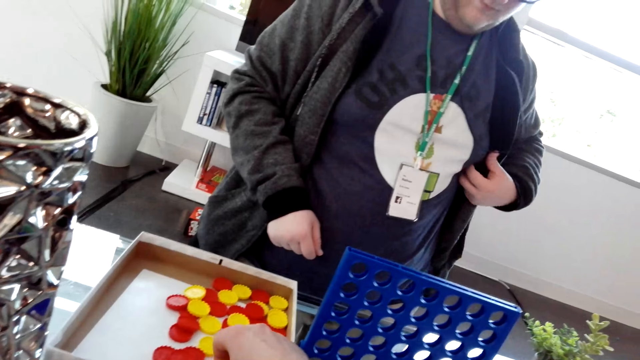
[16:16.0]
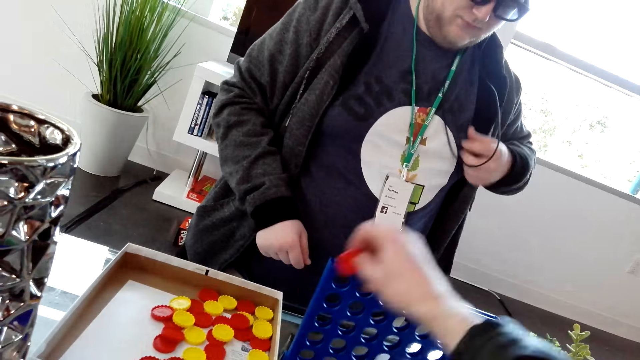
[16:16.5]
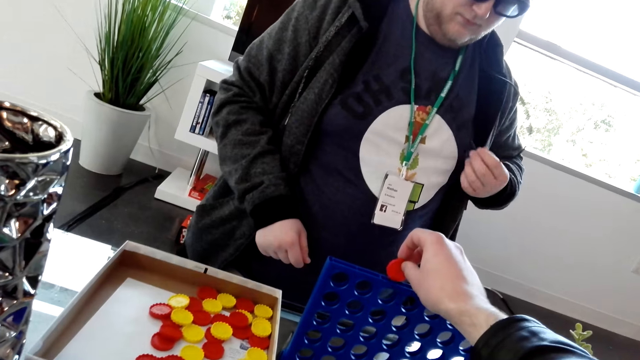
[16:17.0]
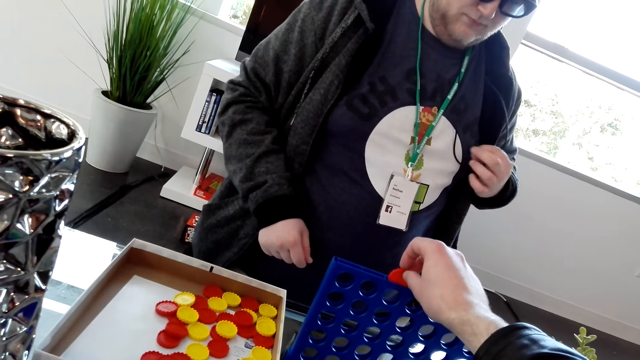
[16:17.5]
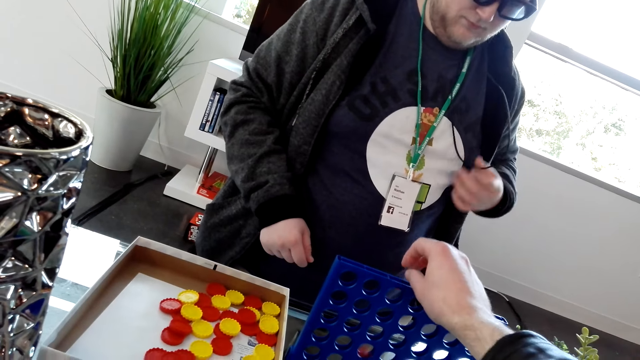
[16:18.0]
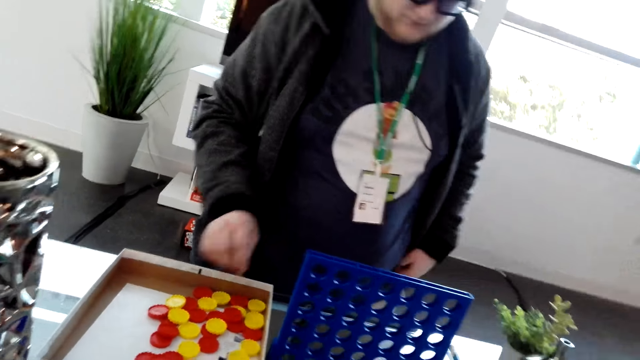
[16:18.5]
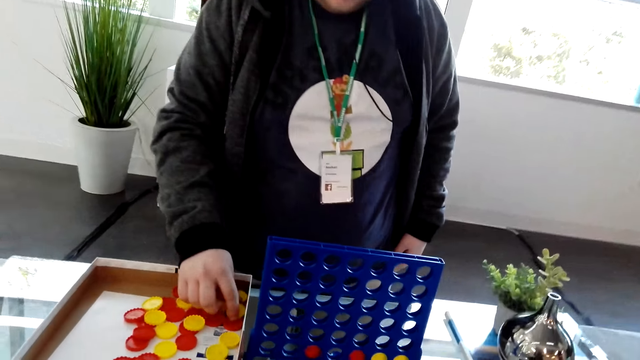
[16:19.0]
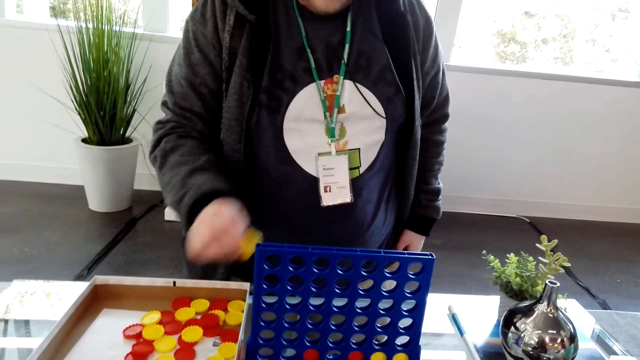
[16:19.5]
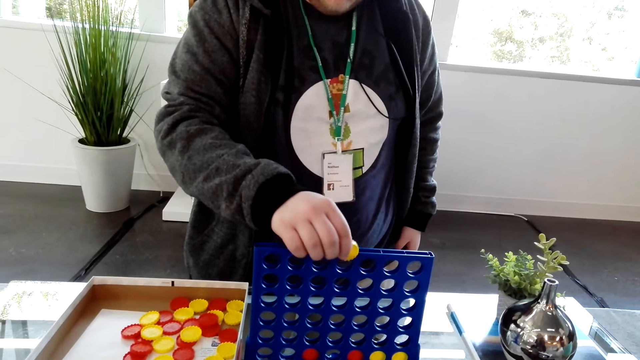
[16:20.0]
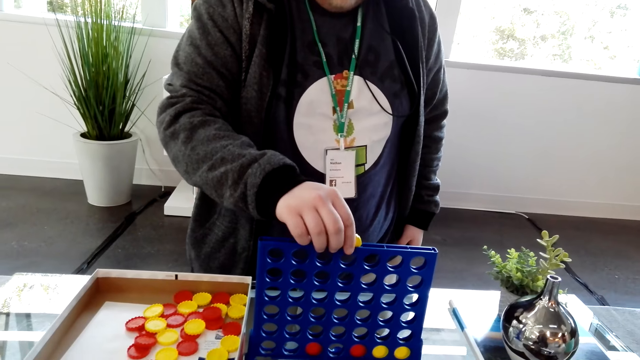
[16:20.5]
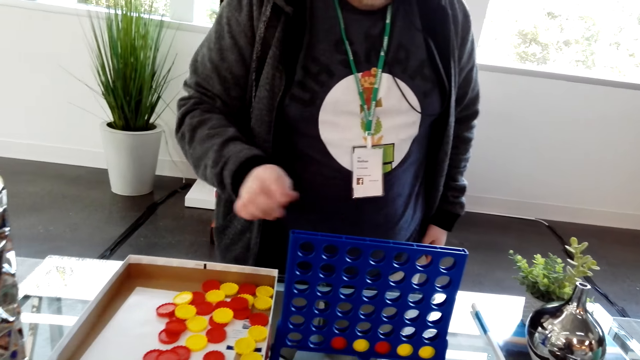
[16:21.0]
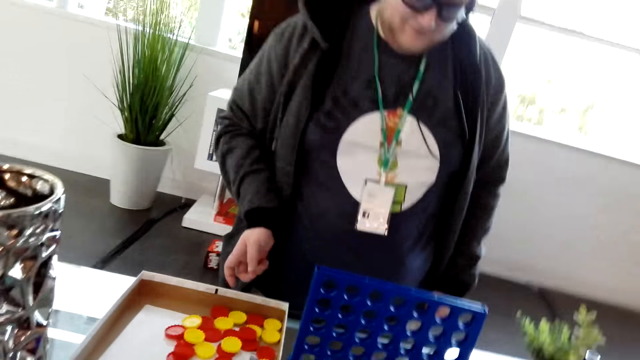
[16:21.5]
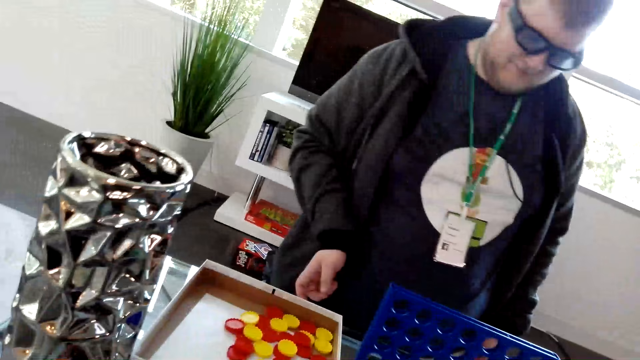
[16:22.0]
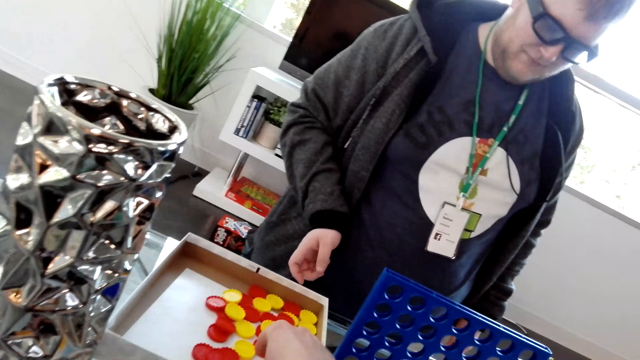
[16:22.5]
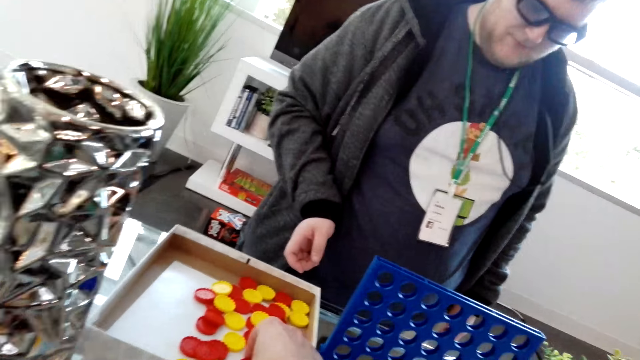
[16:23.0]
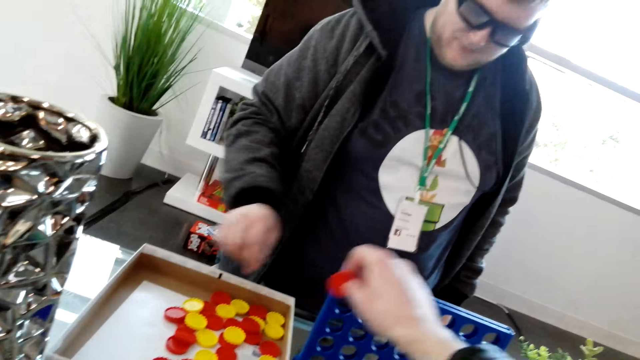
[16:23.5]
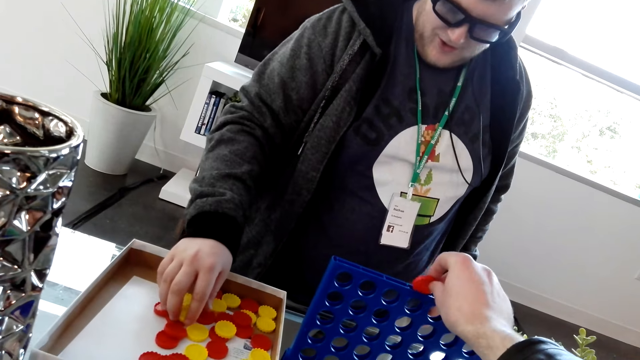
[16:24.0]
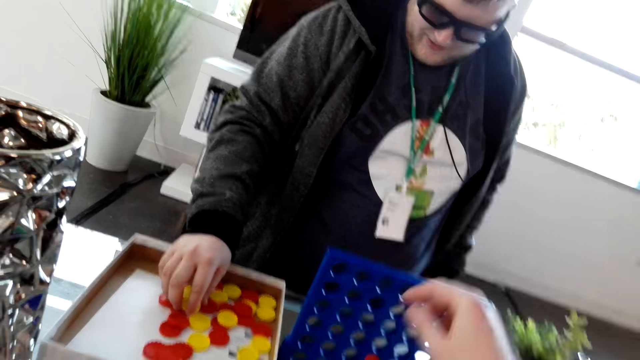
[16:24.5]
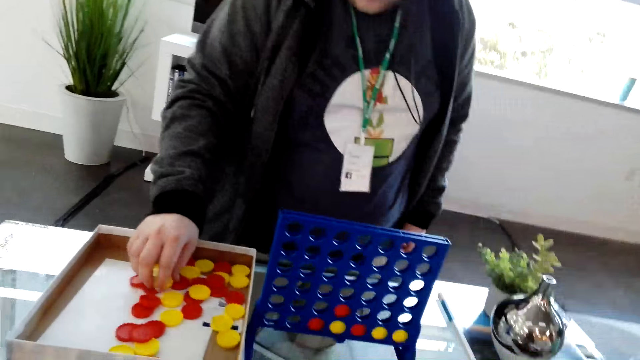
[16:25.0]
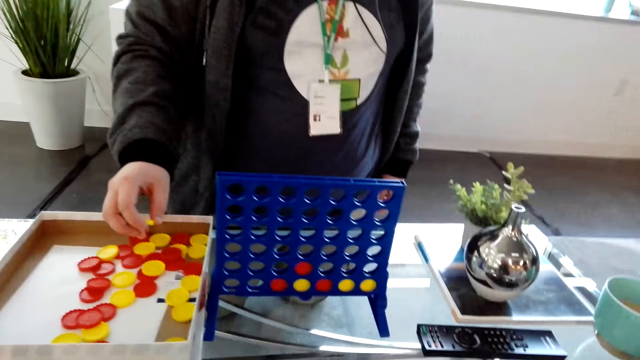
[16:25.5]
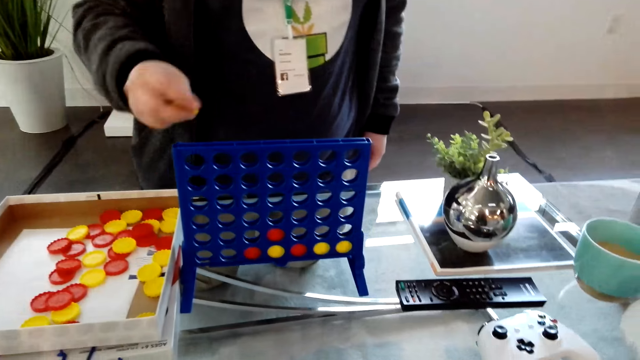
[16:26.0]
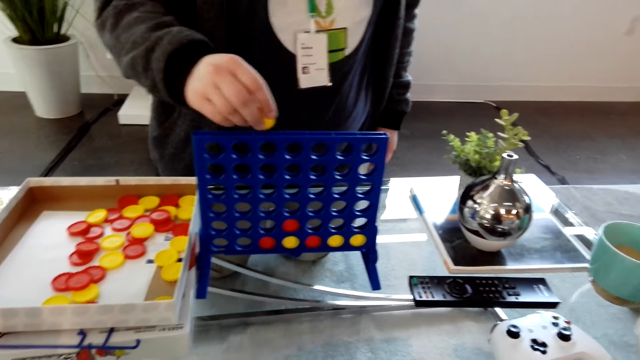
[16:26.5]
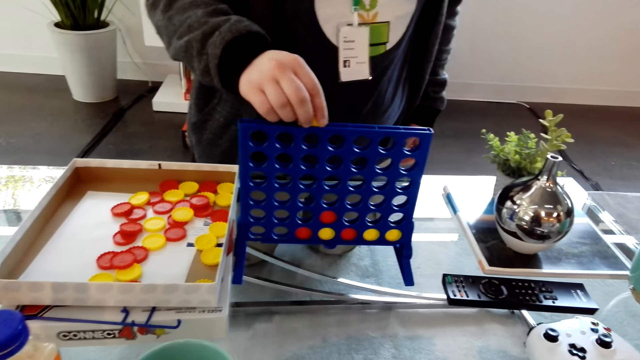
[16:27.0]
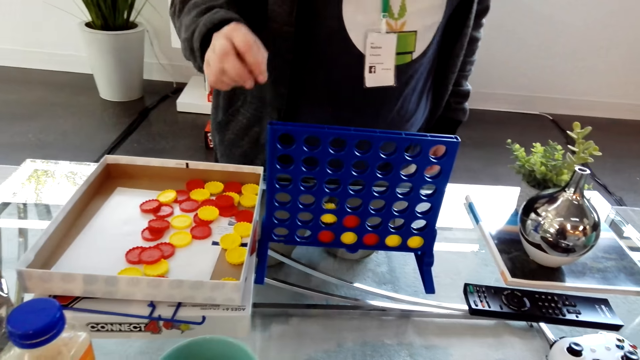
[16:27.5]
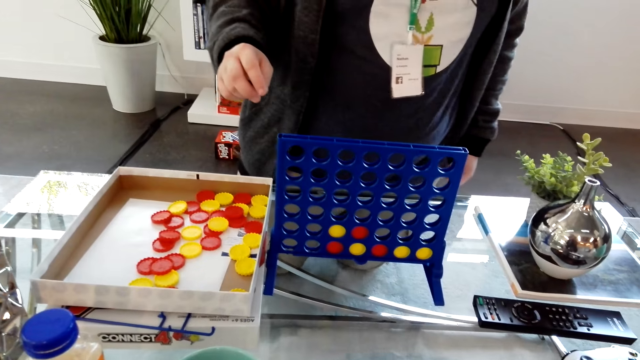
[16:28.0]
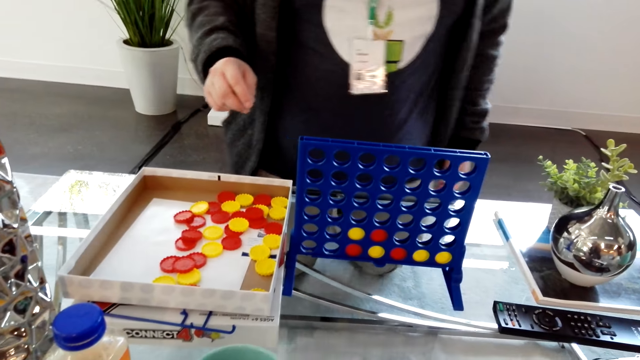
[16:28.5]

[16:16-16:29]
The camera wearer inserts a coin in the rack and plays the connect four game board. A man picks up a coin or bottle top from the box and plays the connect four game board. The camera wearer inserts a coin in the rack and picks up a coin from the box. They insert a coin in the rack and play the connect four game board. The man picks up a coin from the box, plays the connect four game board, and puts a coin in the rack.

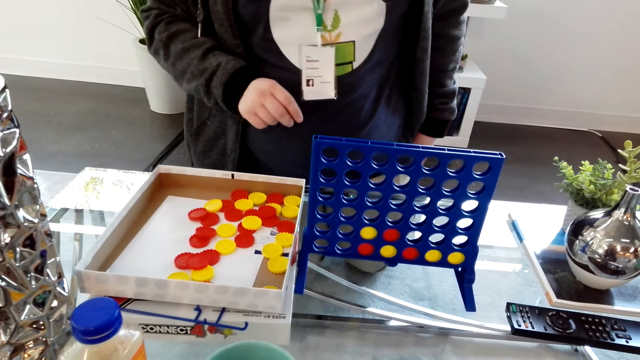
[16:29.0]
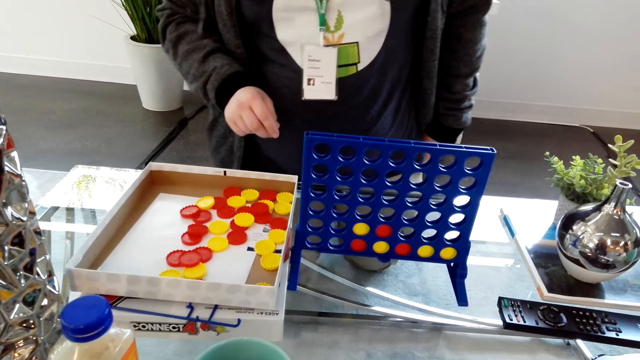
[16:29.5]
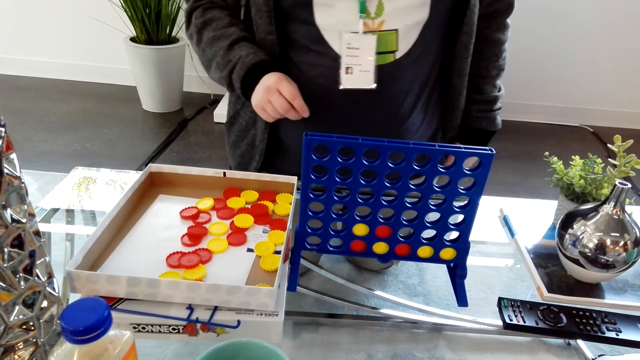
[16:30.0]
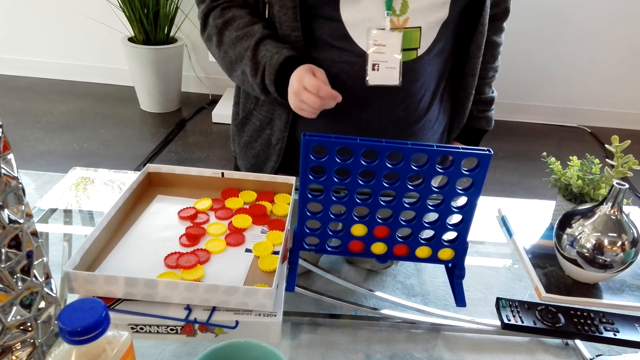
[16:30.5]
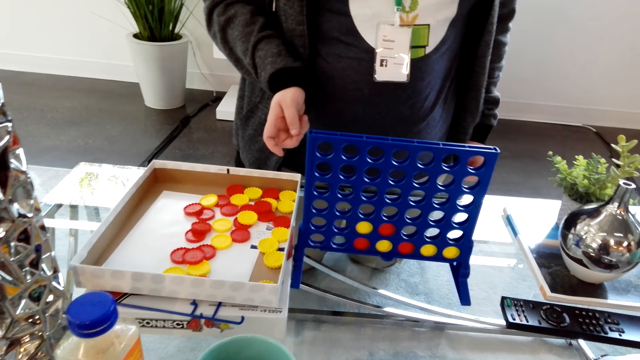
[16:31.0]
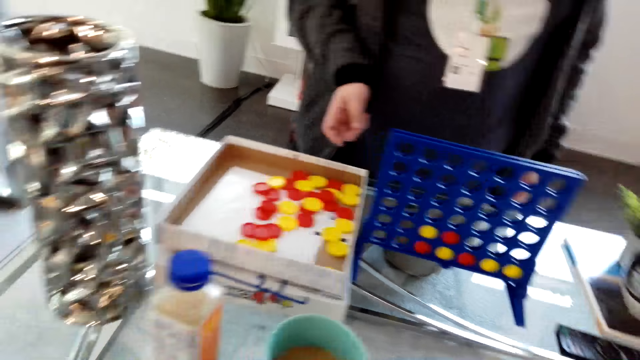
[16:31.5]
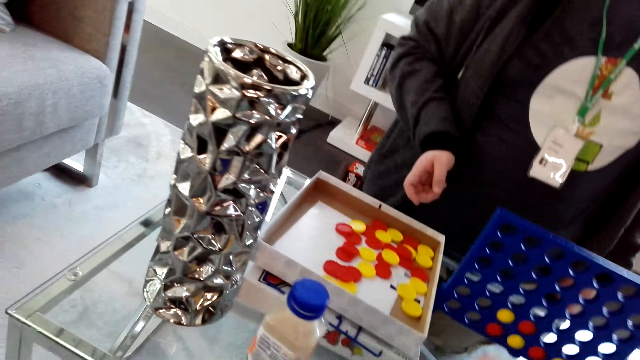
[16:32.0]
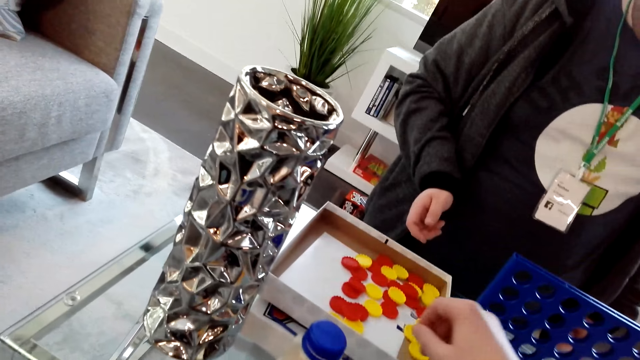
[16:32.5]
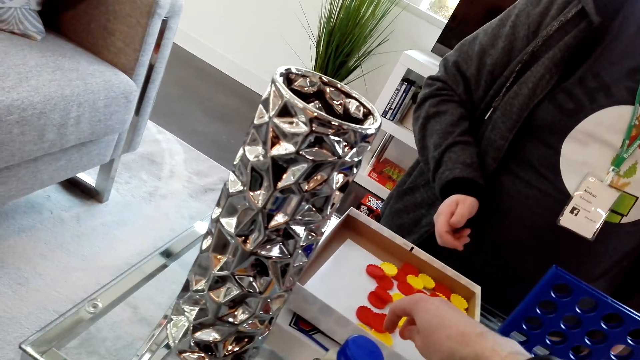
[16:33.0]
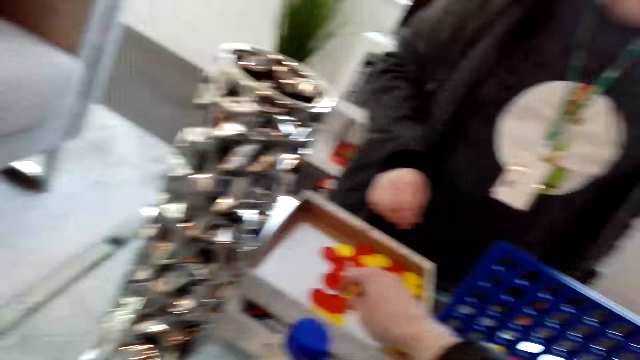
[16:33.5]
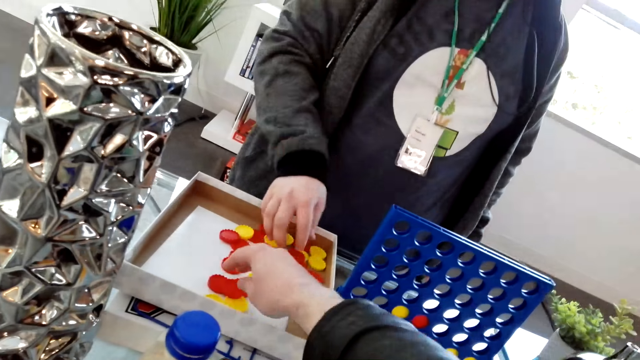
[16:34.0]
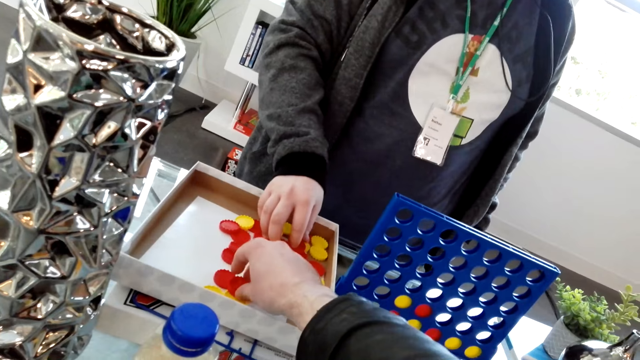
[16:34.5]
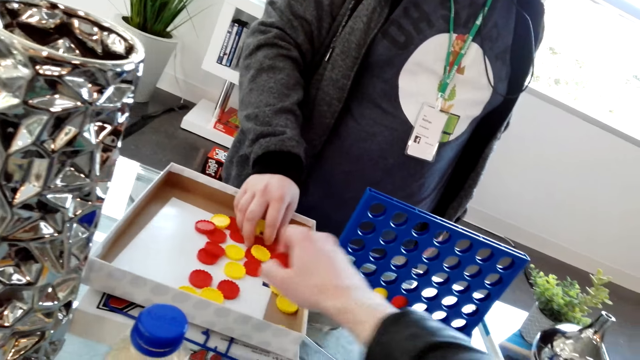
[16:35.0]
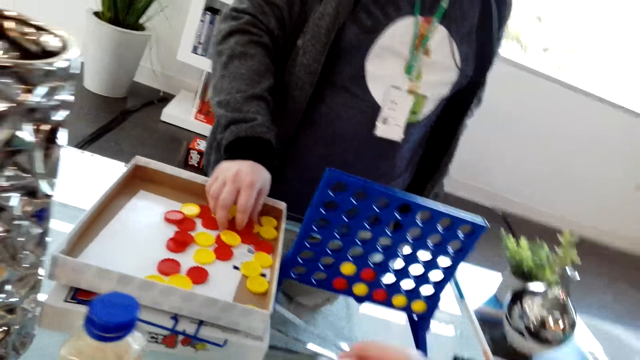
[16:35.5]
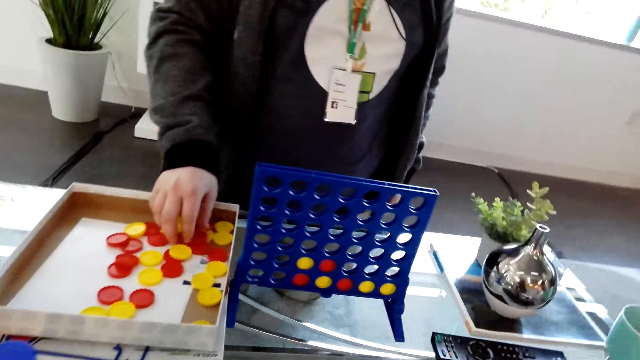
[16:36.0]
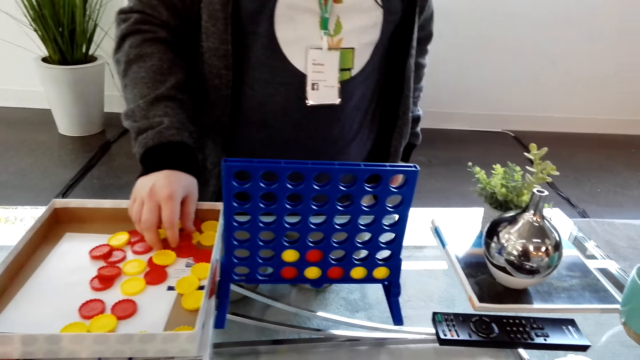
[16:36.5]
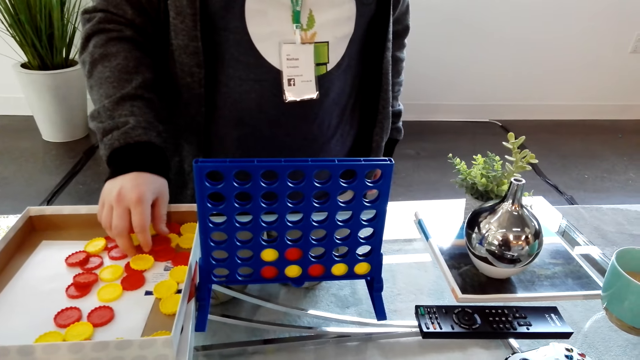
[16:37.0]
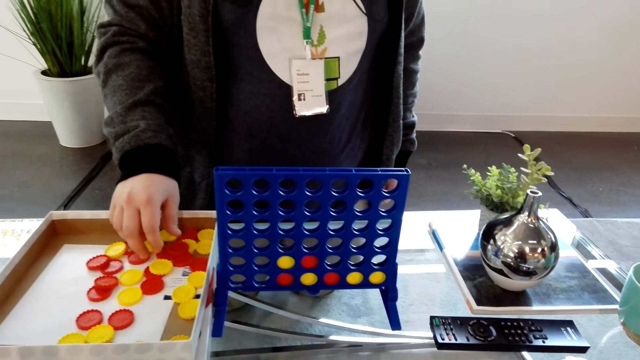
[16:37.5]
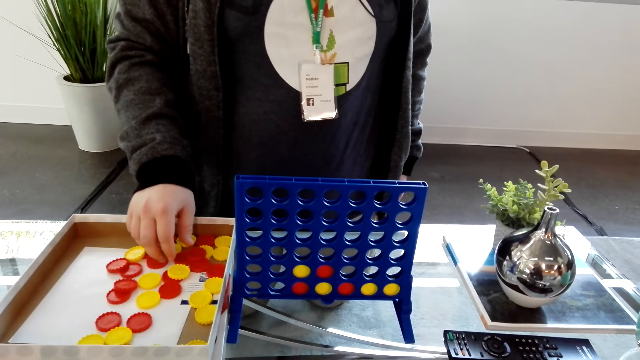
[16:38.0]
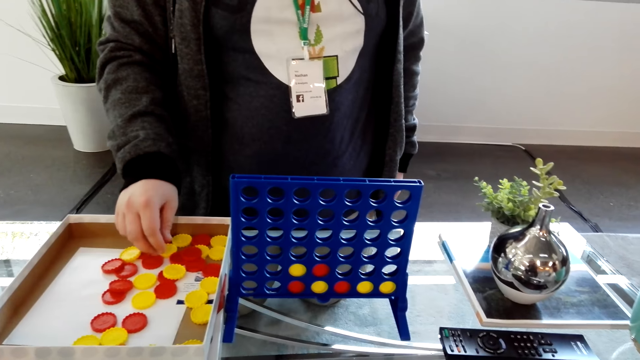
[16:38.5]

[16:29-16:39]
A man moves beside the table. The camera wearer looks at the connect four game and turns around the office. They pick up a coin or bottle top from the box. The man touches coins in the box. The camera wearer looks at the connect four game.
